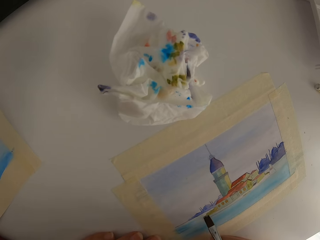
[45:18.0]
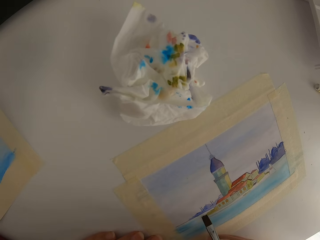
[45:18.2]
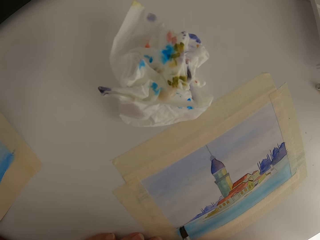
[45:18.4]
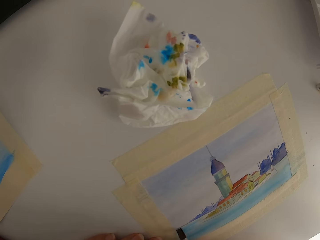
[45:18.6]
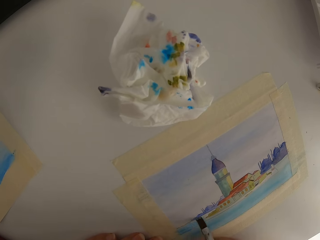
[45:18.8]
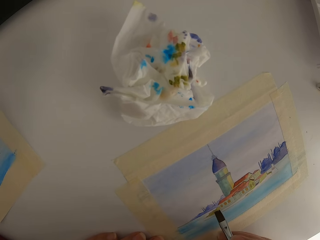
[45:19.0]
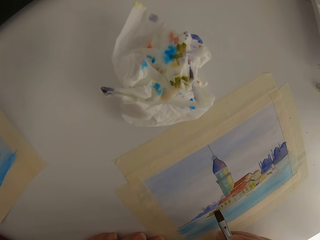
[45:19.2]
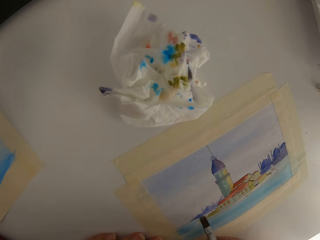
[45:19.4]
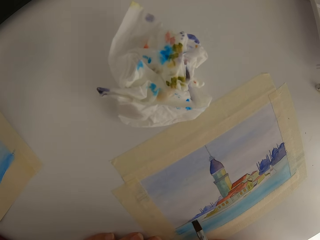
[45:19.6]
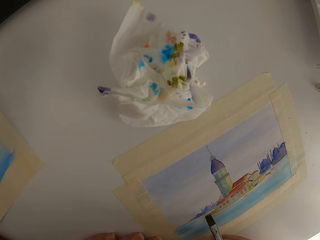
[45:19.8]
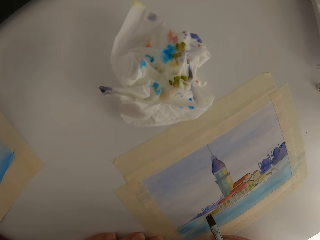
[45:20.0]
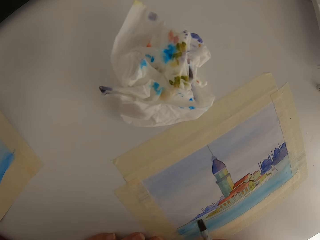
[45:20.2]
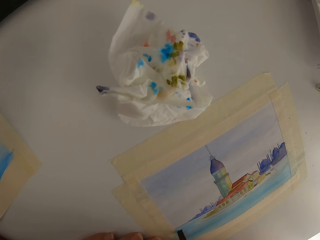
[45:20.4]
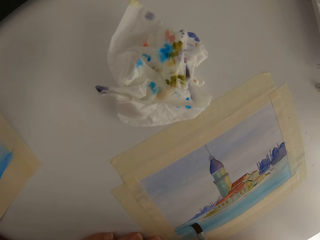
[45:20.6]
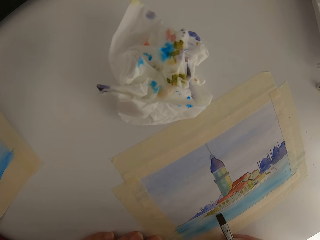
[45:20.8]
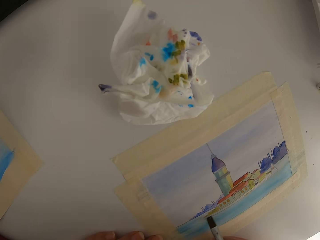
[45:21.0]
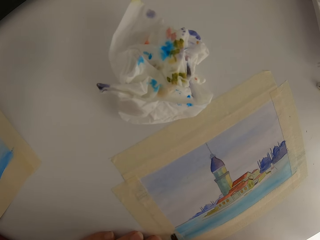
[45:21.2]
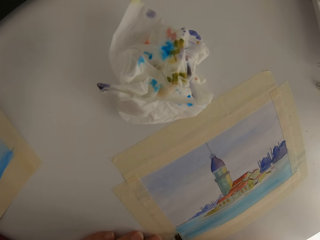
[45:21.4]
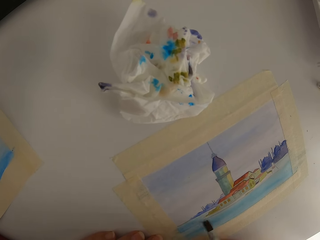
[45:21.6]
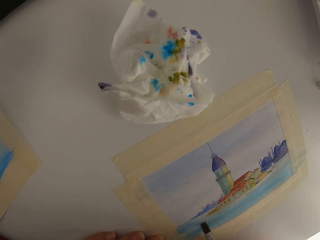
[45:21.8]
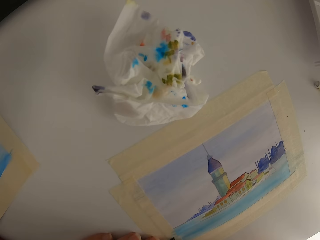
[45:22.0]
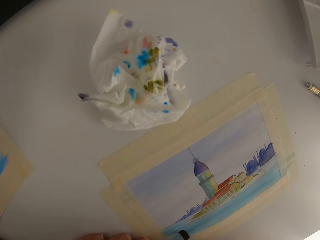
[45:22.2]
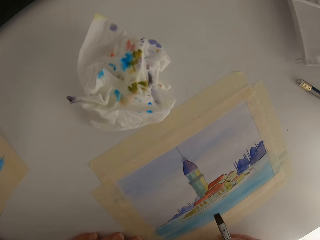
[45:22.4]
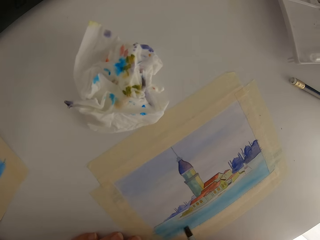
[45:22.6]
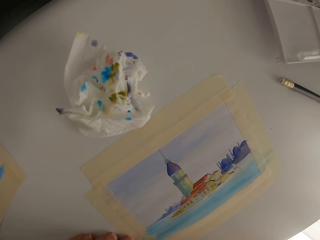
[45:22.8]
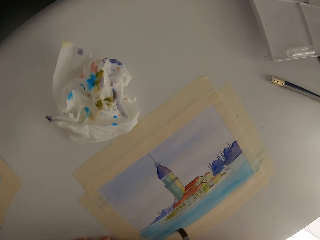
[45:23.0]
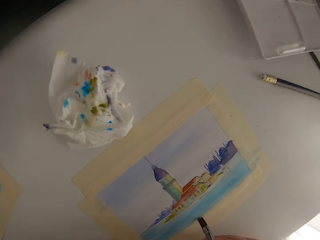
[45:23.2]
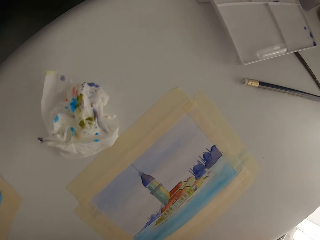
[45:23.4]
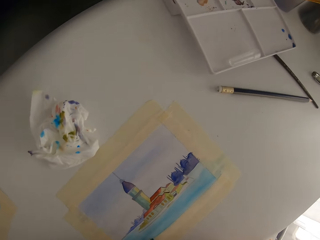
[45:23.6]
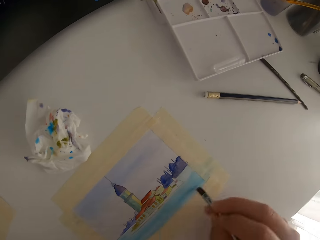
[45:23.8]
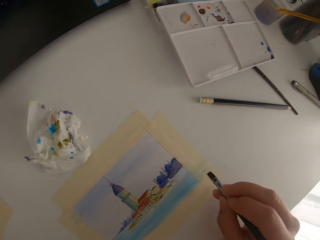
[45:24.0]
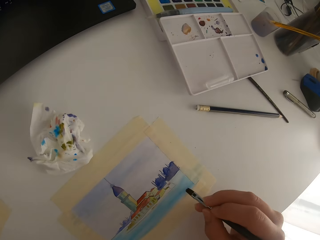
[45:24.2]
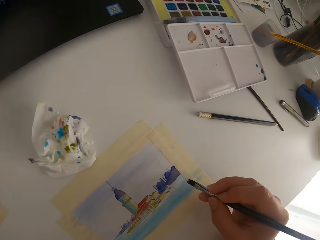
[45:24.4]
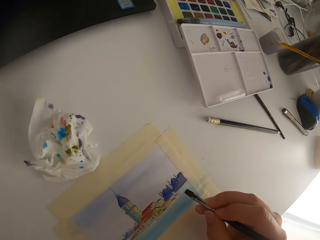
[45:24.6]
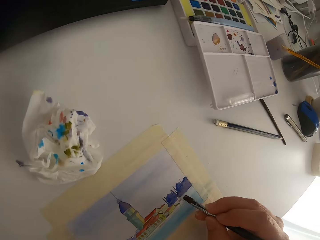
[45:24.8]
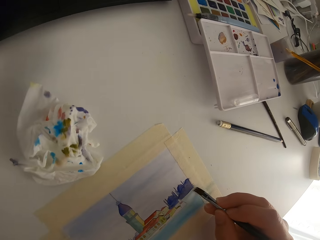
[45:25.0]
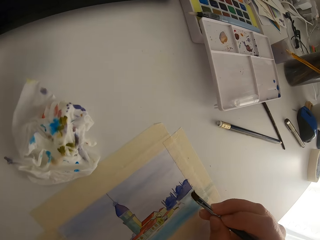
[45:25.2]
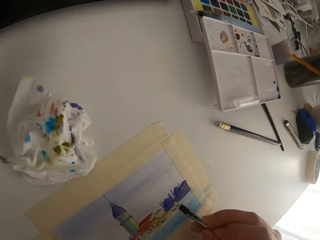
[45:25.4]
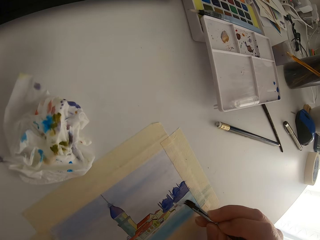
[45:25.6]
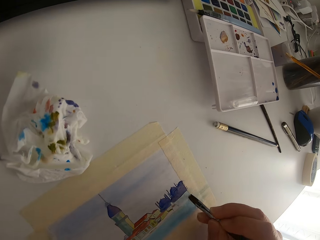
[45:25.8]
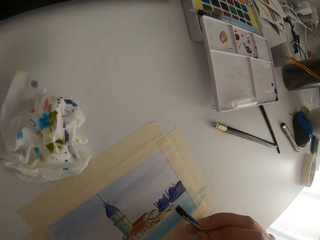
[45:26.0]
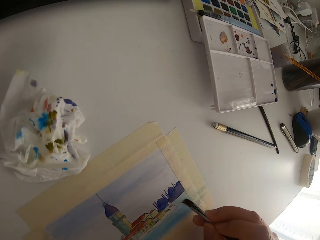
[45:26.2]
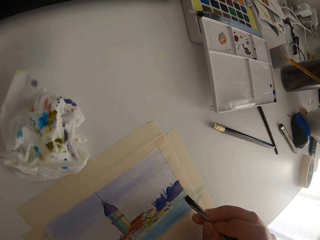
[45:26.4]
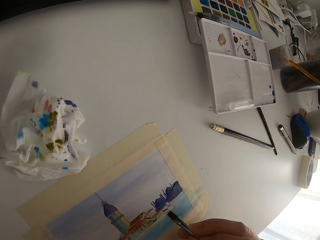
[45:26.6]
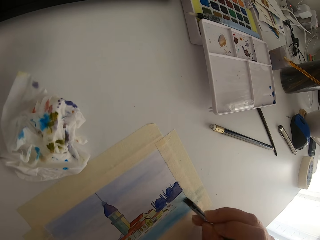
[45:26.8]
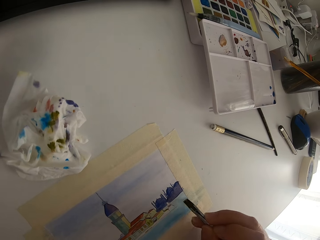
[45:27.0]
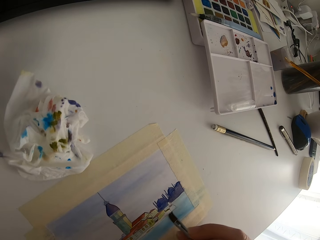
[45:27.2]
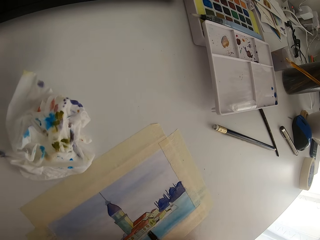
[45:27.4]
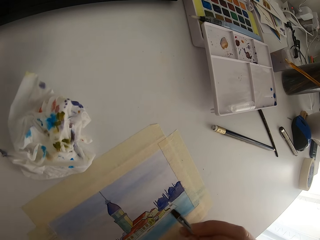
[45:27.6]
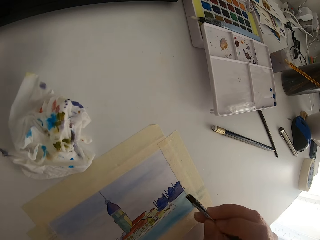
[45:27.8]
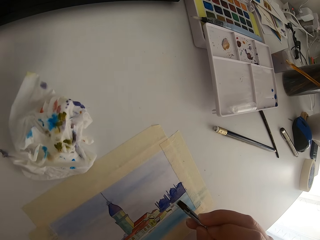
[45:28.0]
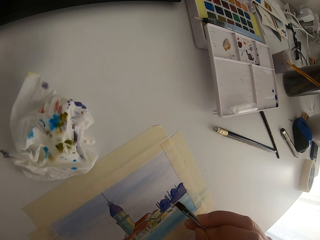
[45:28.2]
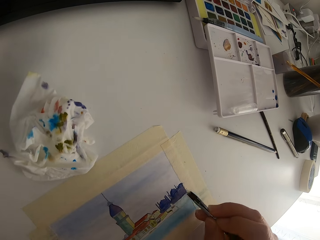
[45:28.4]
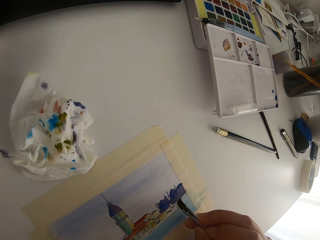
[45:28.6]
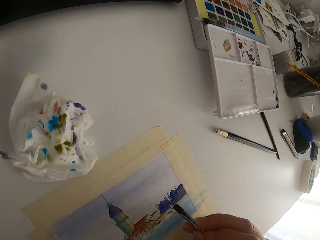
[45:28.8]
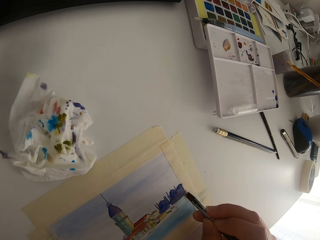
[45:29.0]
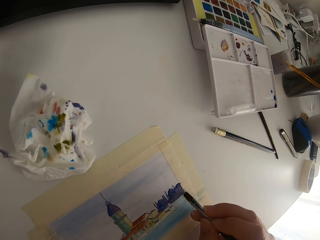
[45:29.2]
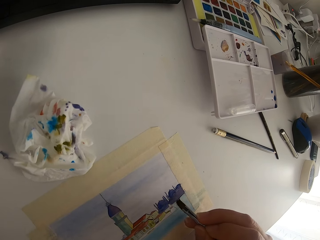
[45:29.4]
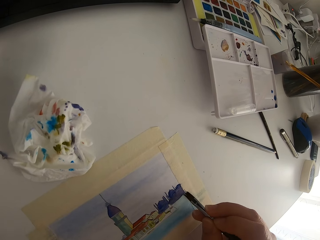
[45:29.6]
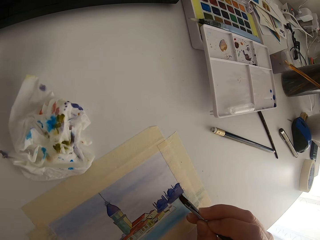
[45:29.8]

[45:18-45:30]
The camera wearer continues painting the paper.

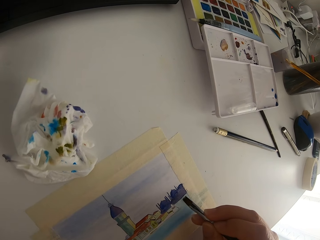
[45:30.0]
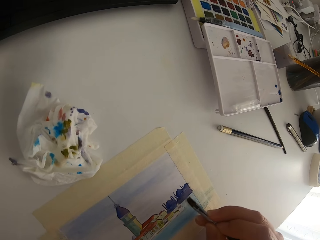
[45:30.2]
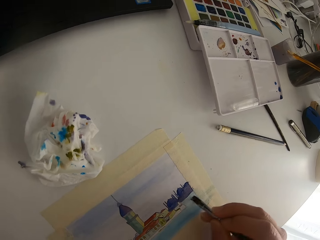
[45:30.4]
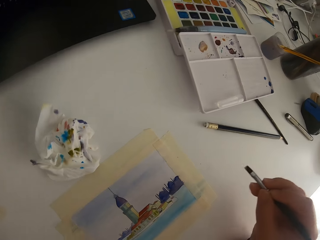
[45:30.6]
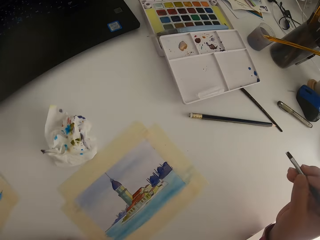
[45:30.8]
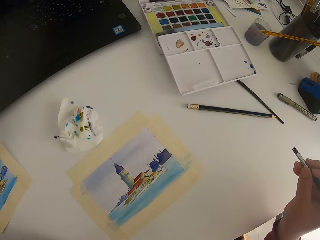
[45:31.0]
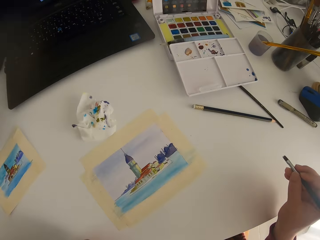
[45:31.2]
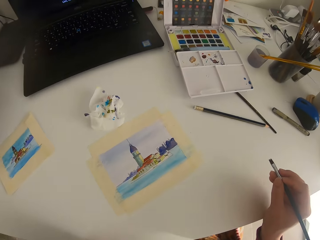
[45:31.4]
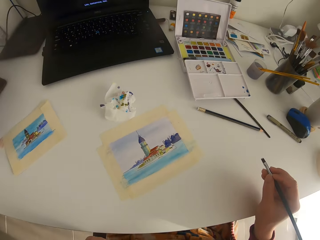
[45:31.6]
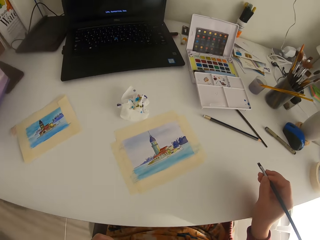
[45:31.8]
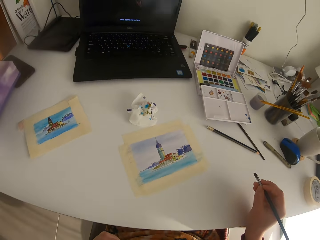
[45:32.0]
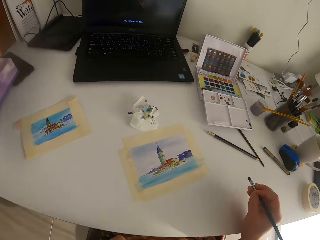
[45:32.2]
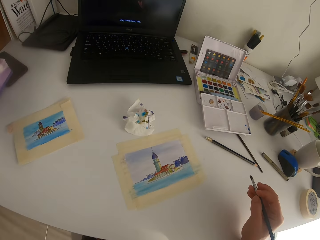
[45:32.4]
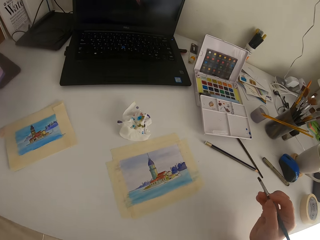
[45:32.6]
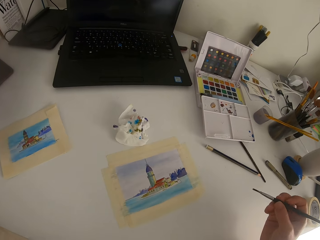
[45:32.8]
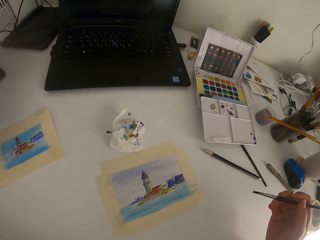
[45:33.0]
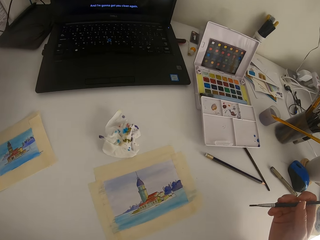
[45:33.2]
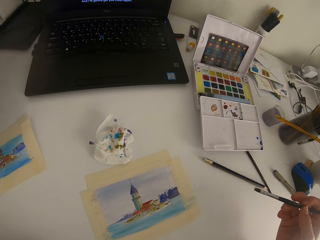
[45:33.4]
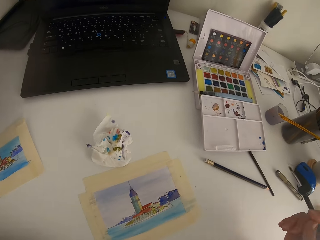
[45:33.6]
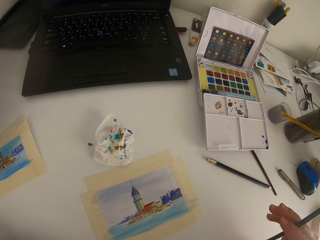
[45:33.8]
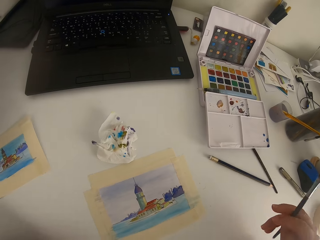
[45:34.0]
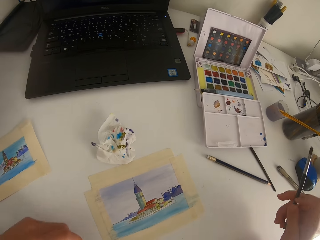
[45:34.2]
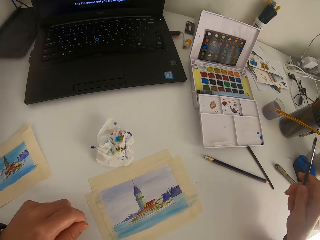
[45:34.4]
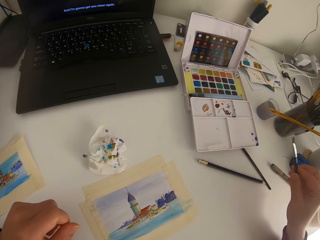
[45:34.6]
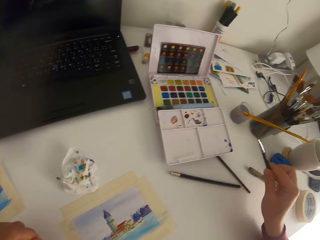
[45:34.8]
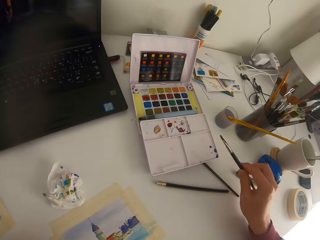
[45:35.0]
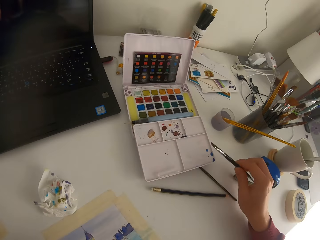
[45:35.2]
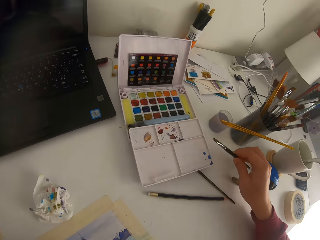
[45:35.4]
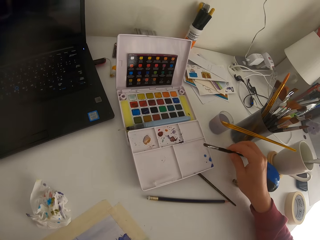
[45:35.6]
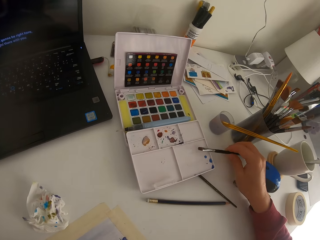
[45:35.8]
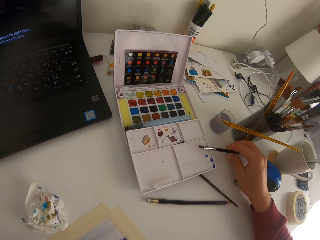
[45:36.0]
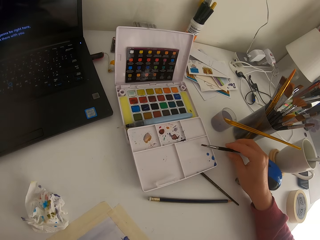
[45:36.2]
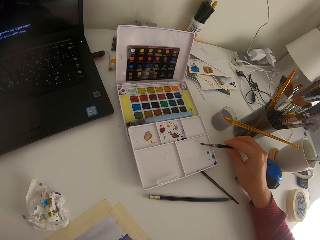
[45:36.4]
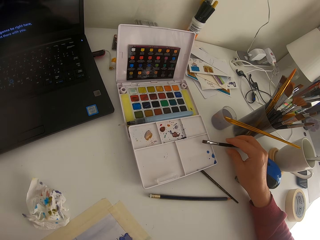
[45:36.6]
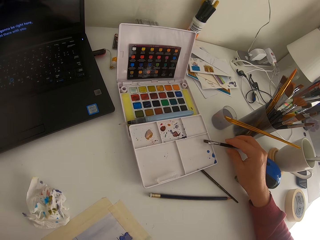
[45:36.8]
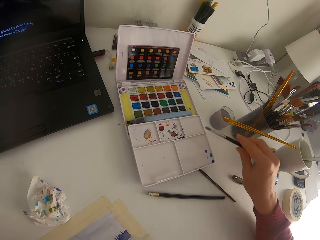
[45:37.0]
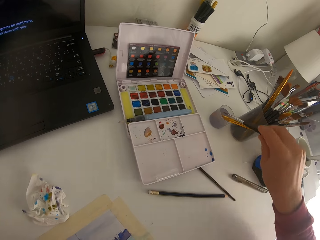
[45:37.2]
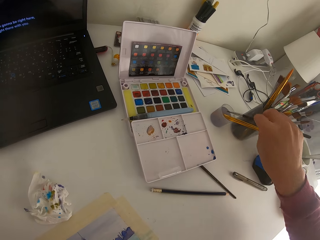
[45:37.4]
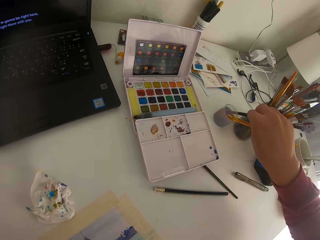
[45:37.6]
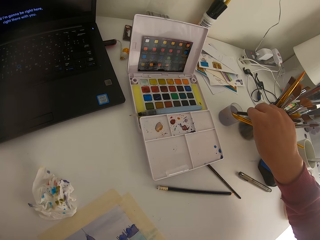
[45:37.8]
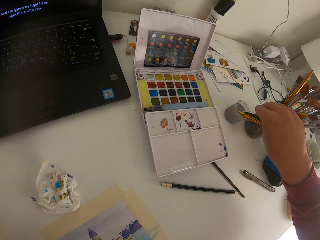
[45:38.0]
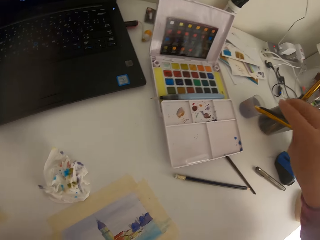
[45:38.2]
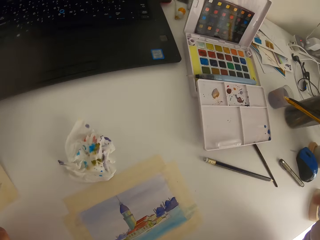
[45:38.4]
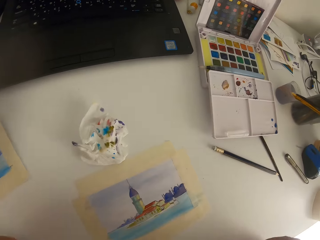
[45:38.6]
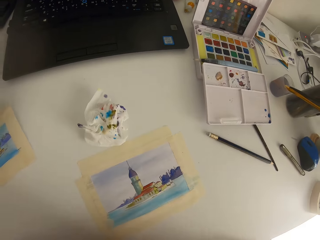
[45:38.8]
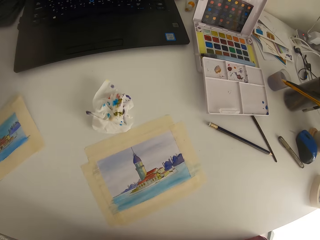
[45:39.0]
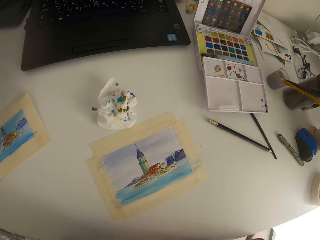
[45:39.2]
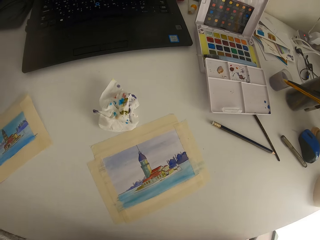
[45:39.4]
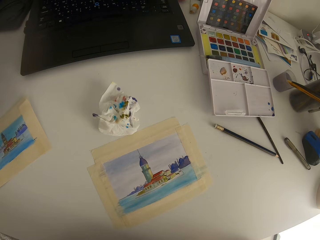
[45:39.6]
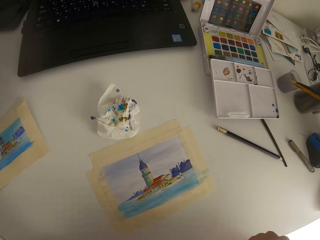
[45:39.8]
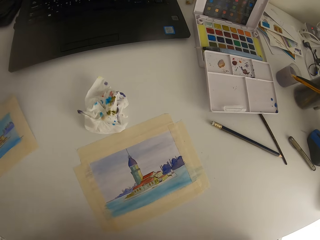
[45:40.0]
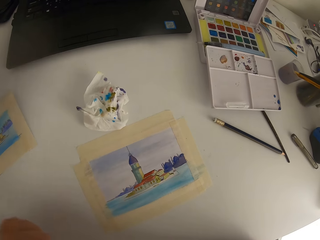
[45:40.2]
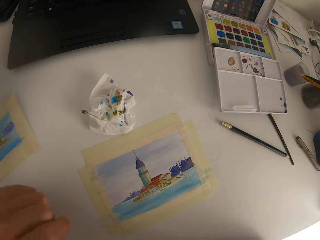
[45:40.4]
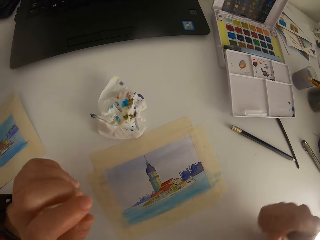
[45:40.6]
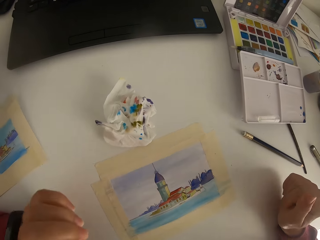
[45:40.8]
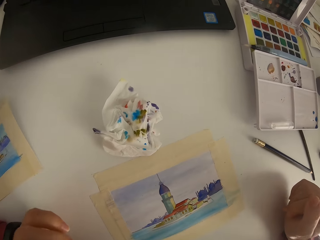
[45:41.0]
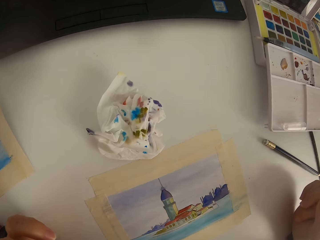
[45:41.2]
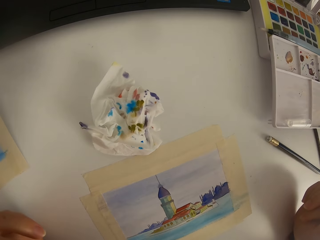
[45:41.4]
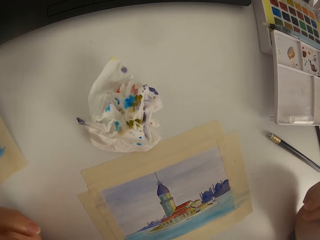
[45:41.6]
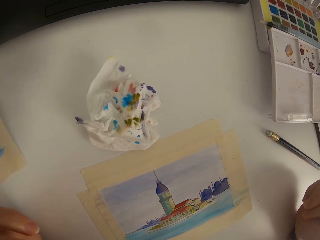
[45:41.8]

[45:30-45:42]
The camera wearer paints on a paper. They flip the paint brush in hand. They pause painting. They put the paint brush in water. They put the paint brush down.
